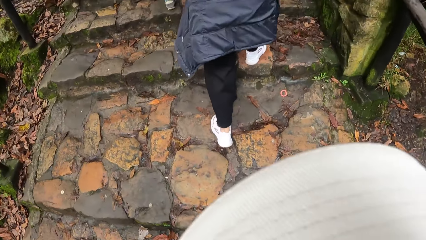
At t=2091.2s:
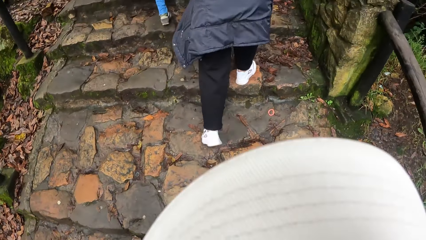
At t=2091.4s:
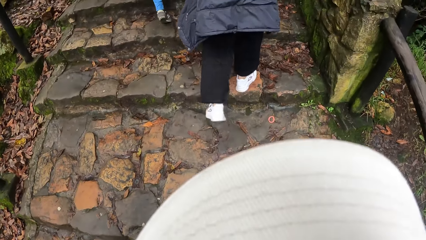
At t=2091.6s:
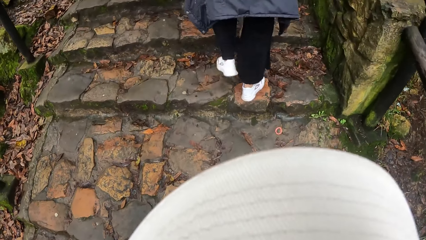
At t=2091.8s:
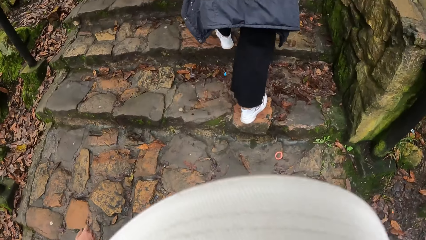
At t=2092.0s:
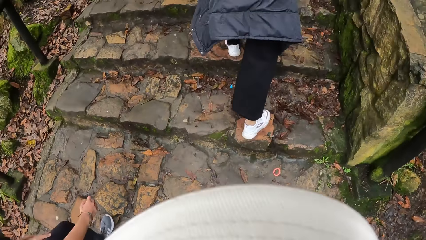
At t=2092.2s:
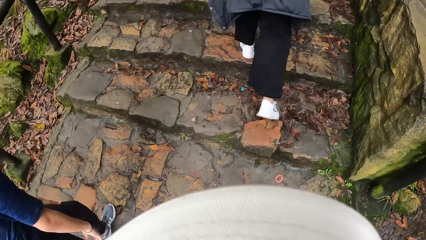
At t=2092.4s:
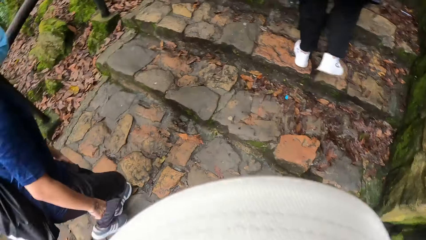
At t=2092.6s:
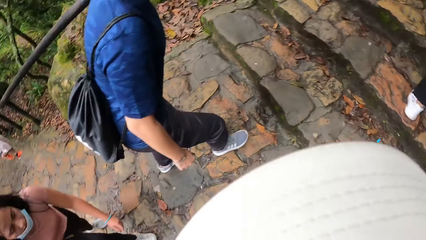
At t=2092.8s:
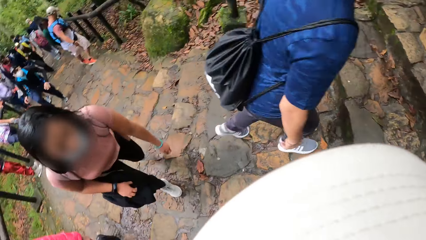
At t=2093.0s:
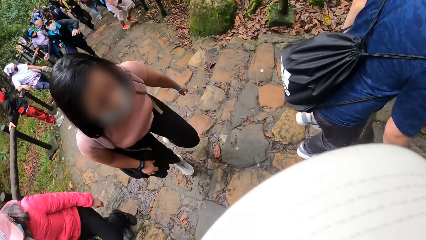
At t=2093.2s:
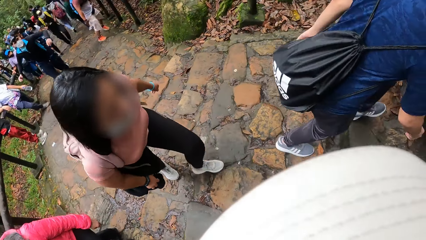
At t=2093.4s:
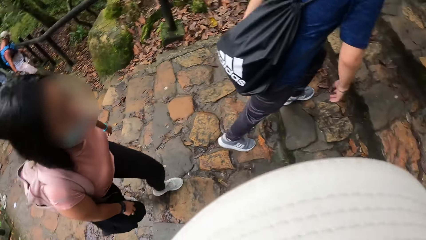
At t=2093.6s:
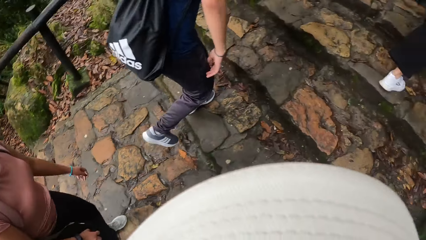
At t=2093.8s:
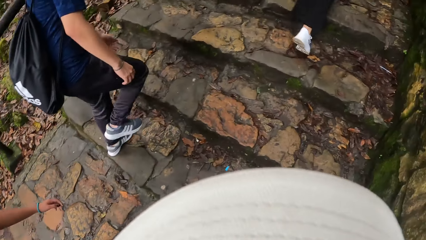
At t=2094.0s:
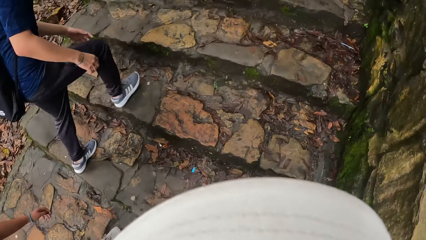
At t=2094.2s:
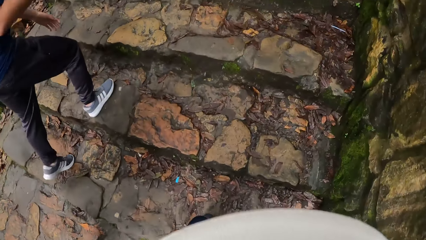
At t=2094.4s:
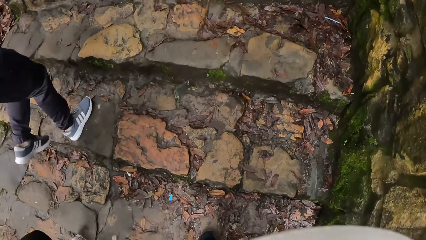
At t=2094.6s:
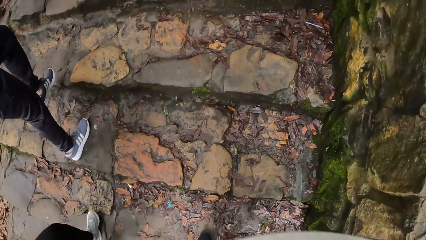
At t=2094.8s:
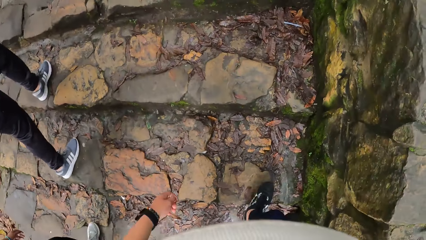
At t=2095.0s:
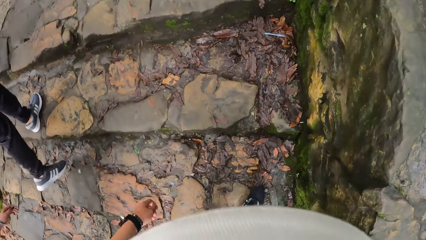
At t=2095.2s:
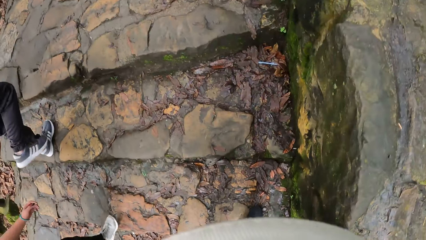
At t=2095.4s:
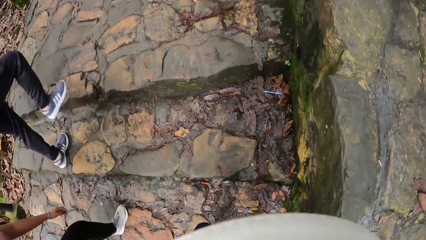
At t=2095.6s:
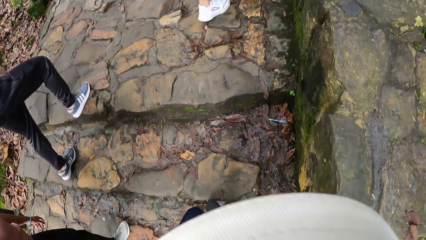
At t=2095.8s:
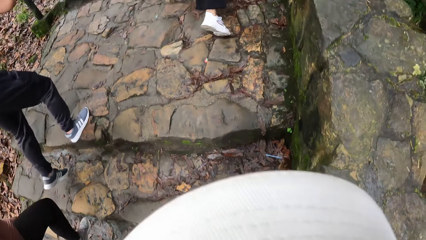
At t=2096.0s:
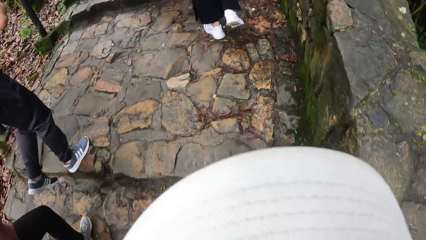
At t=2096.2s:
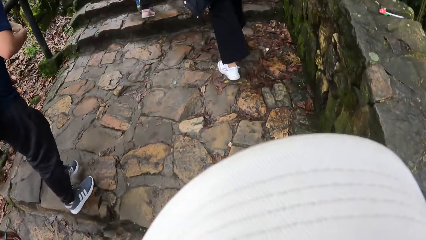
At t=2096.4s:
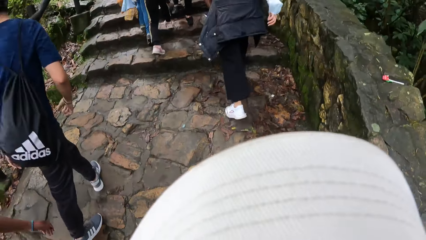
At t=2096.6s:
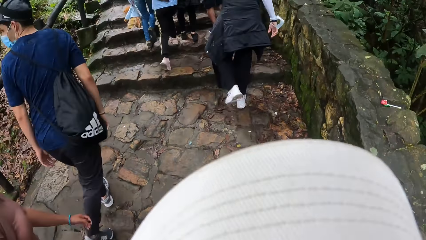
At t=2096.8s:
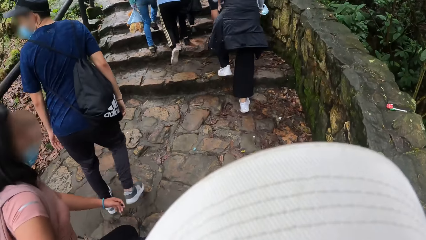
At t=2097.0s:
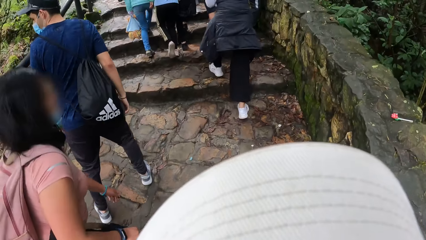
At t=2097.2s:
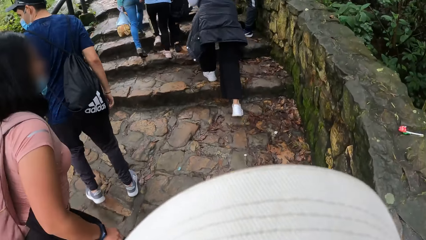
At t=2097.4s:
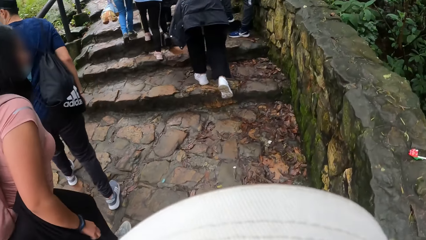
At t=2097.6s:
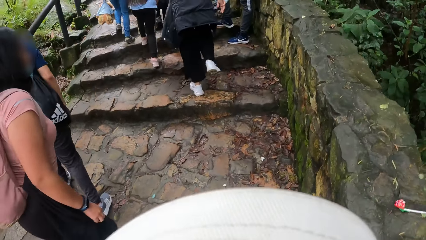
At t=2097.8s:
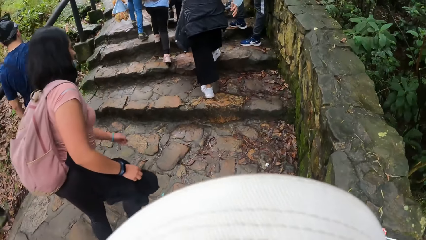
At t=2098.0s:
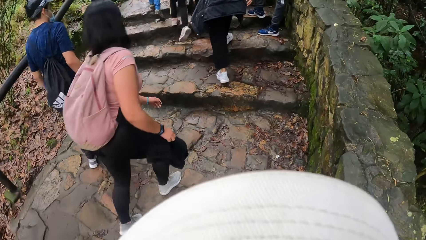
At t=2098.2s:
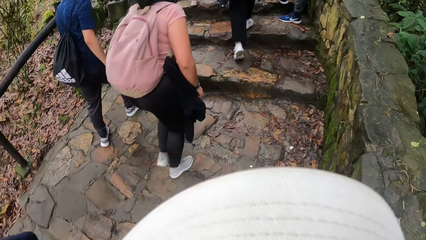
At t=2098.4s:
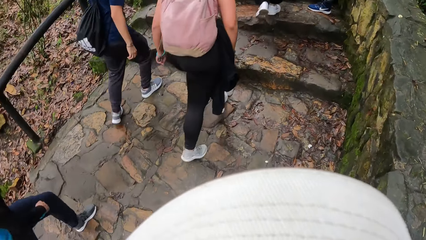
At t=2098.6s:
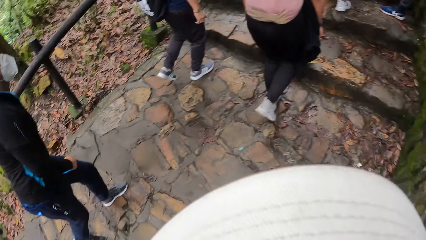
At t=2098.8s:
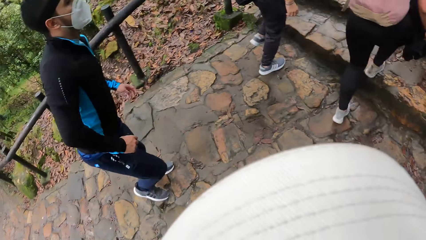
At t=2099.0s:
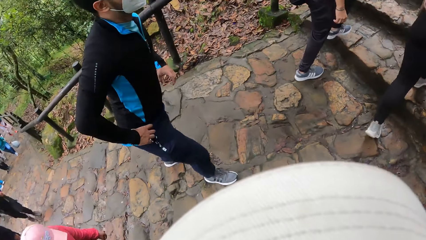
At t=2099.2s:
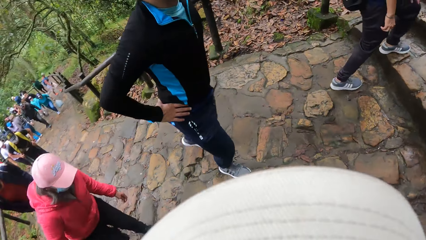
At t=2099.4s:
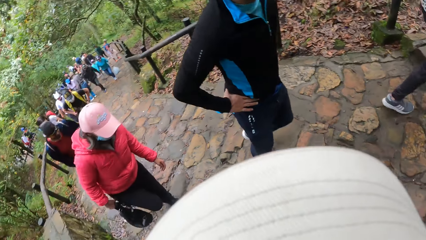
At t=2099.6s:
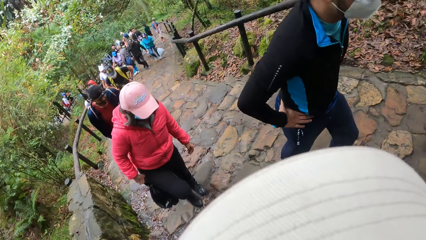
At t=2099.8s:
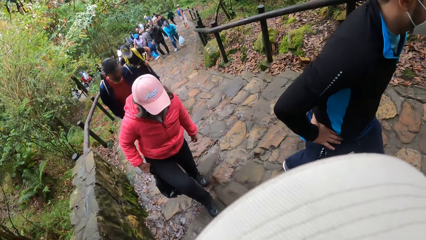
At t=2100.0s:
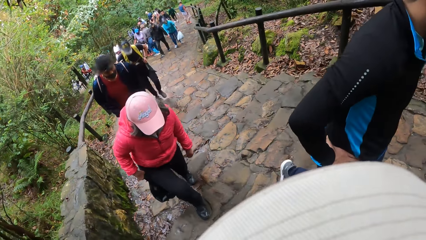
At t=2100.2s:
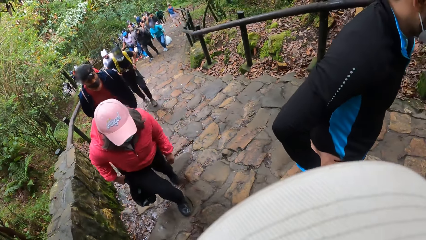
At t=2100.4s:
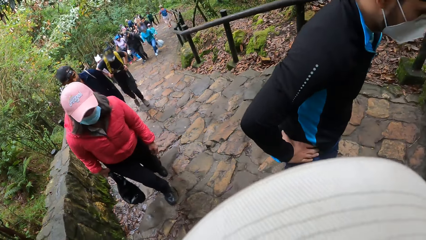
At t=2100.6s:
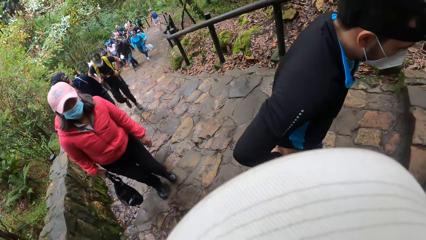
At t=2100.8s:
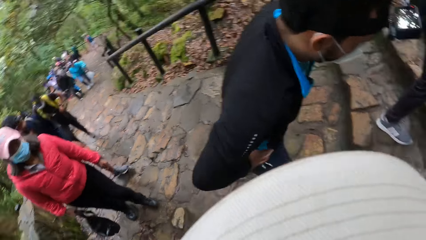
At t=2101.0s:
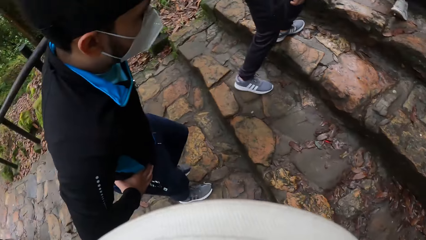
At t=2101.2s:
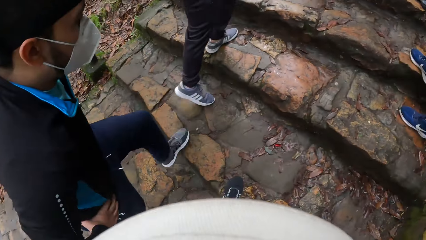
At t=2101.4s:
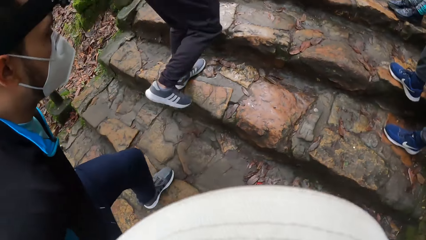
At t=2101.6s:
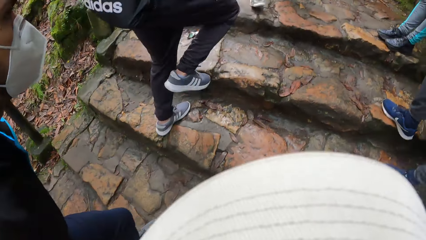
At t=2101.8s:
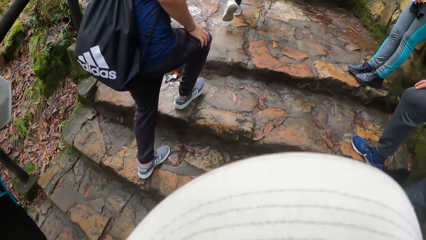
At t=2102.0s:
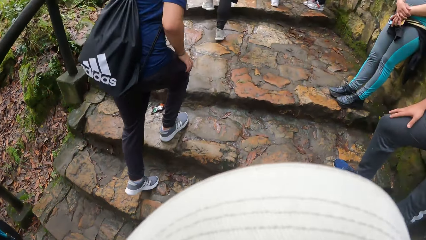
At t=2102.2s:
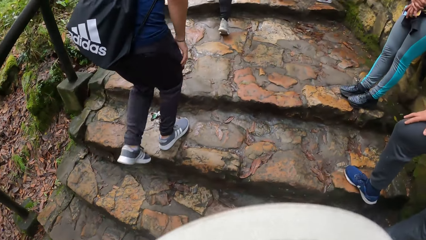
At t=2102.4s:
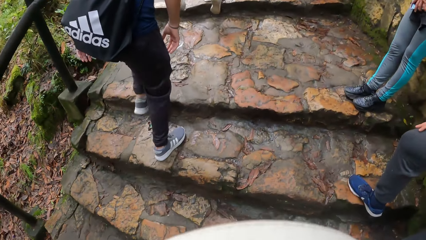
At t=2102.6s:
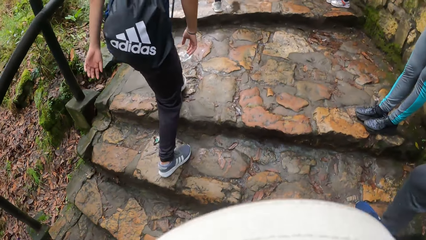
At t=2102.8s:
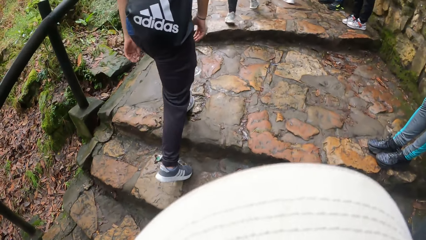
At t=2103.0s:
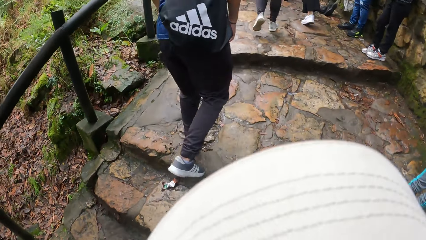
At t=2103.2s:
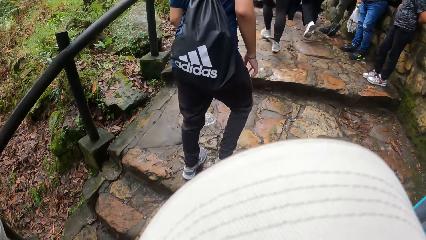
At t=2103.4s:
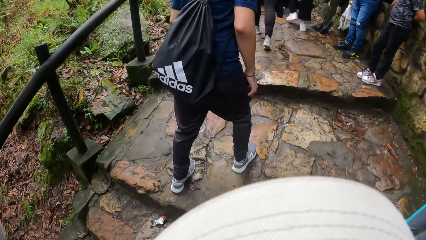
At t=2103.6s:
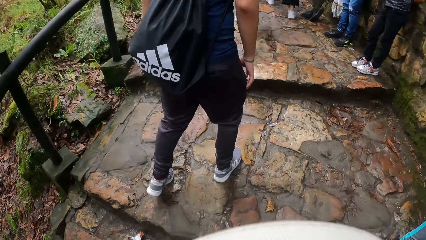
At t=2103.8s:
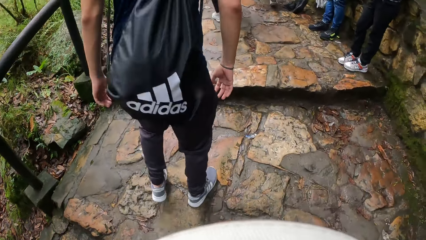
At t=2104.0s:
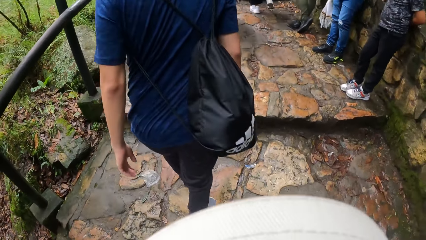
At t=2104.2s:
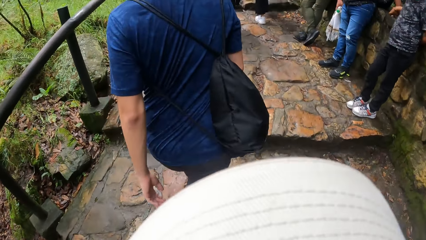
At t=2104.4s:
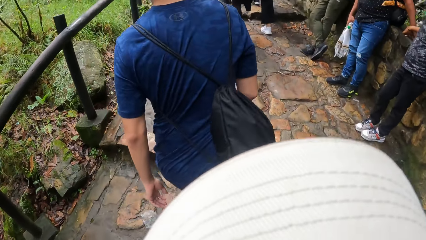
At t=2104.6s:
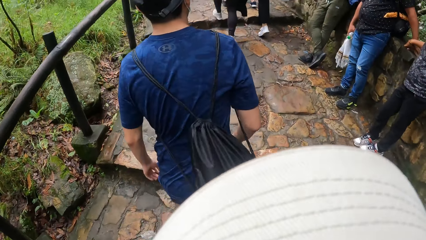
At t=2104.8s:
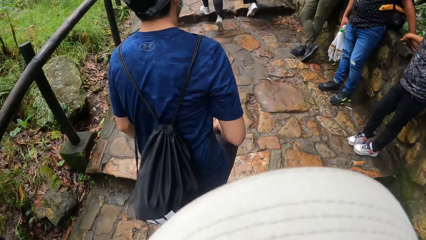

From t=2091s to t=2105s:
The camera wearer looks around. A man holds the waist.

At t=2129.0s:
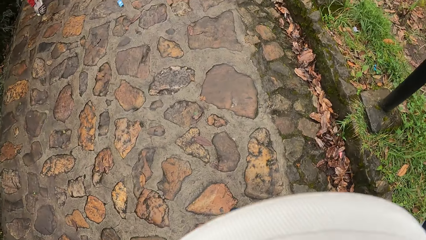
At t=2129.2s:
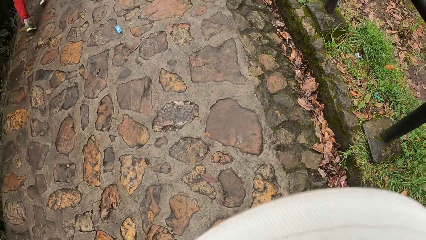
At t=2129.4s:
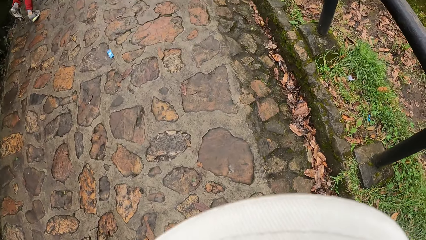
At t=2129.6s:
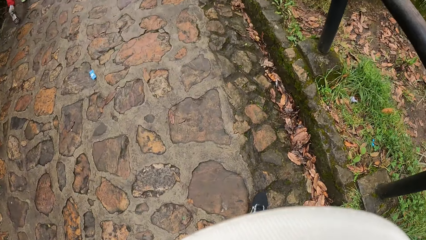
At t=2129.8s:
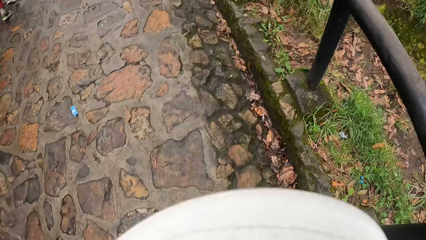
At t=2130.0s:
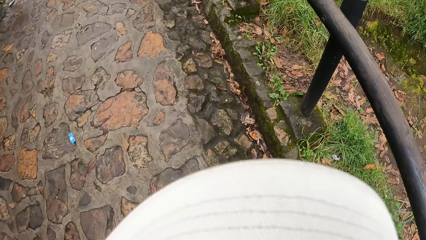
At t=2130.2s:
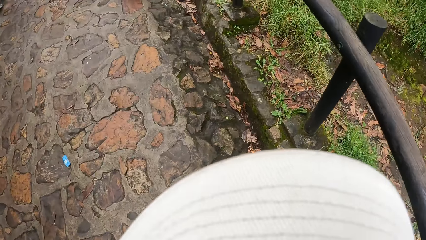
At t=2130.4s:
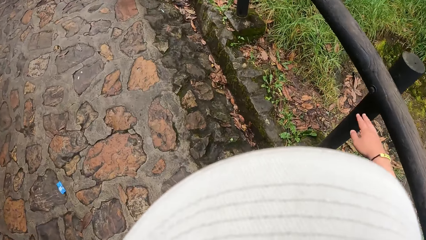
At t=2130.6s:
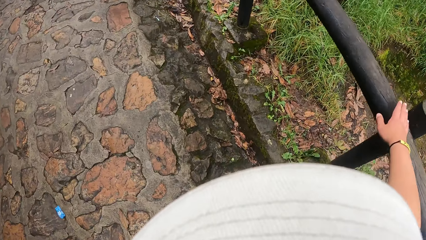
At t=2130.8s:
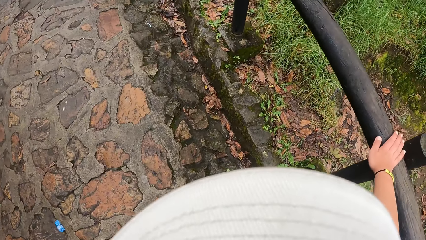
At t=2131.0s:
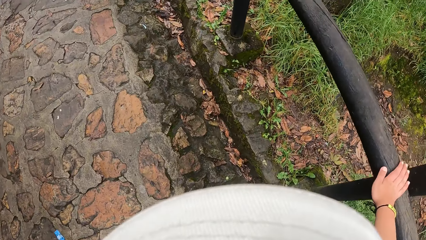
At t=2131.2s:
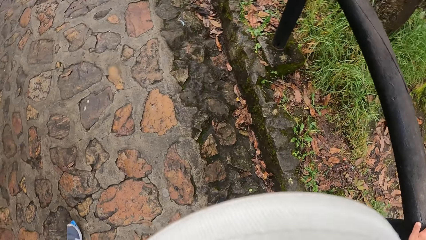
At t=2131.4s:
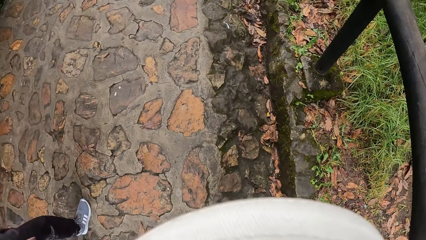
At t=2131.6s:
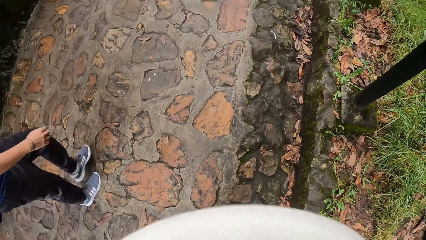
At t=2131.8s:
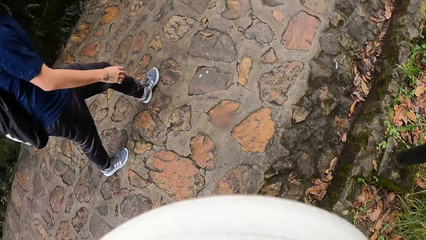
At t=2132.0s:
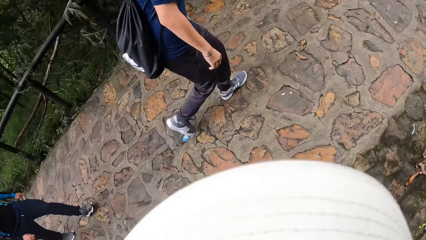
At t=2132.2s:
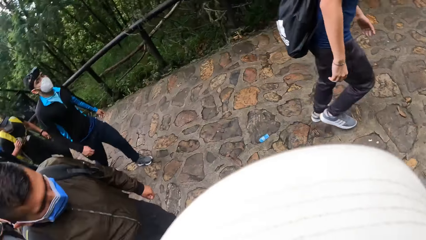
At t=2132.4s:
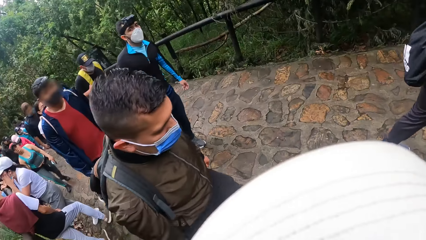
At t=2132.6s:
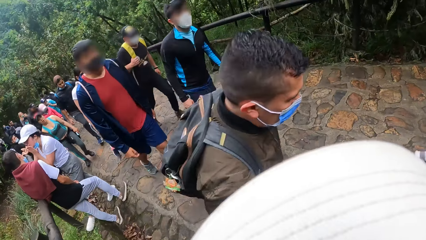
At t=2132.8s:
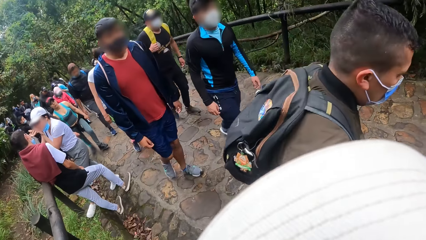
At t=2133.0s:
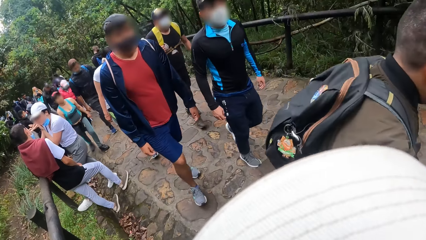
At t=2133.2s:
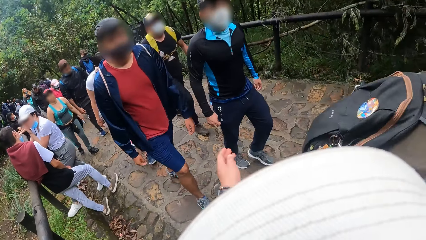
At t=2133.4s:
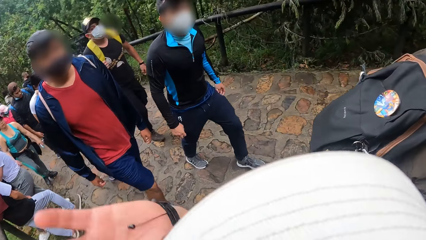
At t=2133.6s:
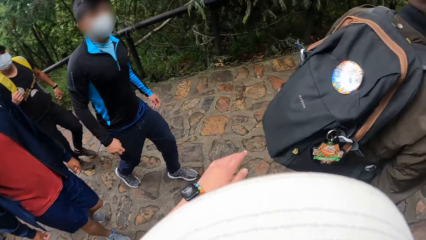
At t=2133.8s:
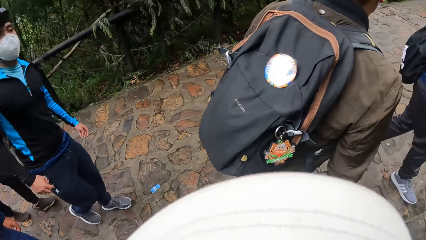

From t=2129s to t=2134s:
The camera wearer touches a guide rail with his right hand. He holds the fence. He lifts a hand. A man walks around. The camera wearer waves his left hand.
